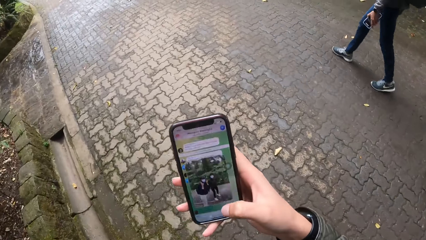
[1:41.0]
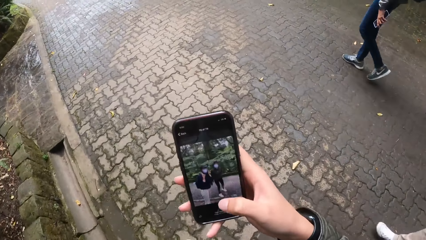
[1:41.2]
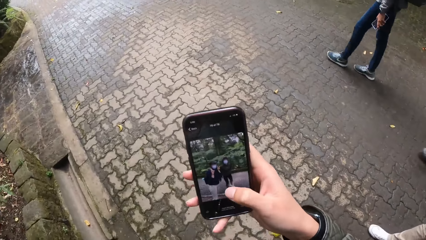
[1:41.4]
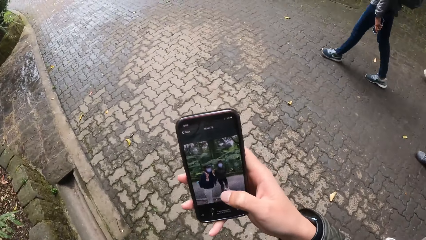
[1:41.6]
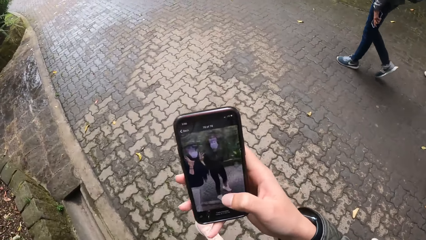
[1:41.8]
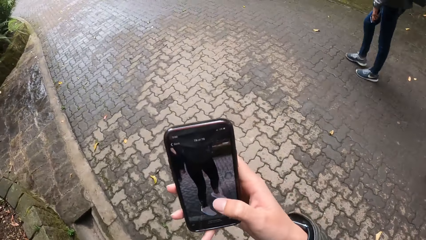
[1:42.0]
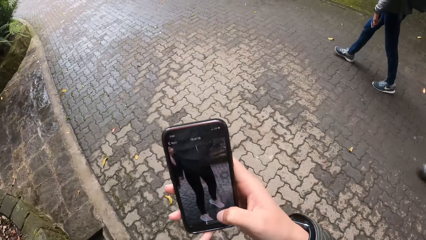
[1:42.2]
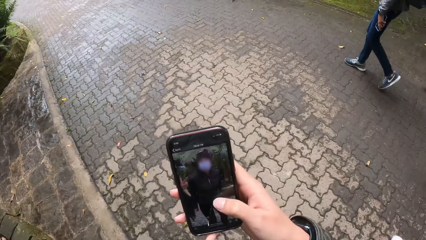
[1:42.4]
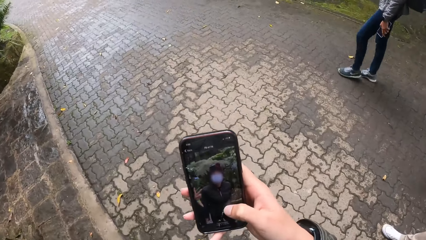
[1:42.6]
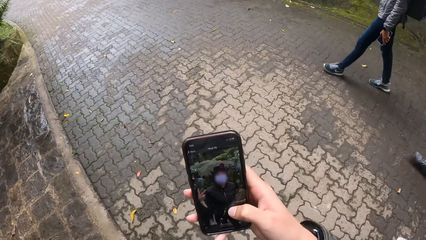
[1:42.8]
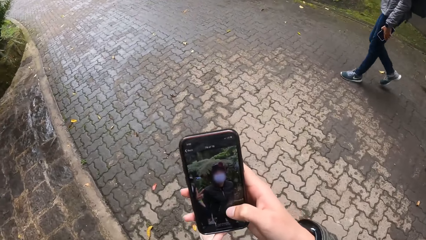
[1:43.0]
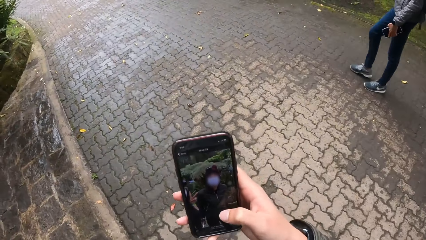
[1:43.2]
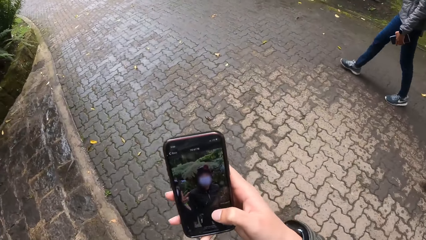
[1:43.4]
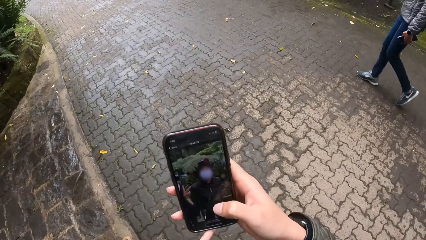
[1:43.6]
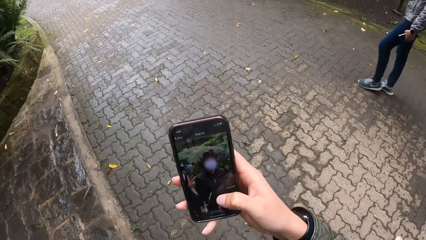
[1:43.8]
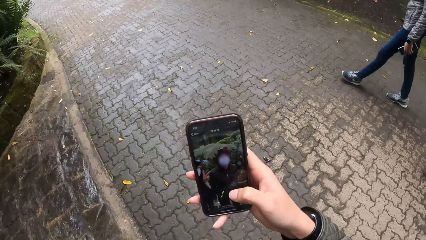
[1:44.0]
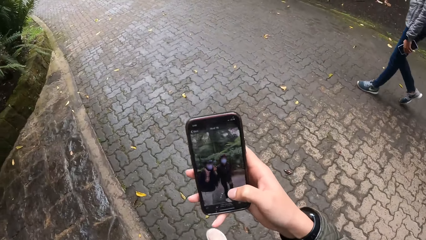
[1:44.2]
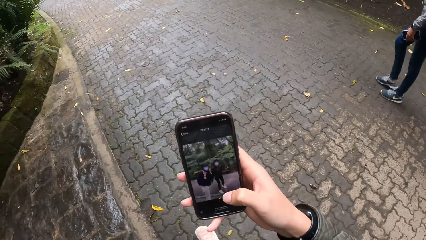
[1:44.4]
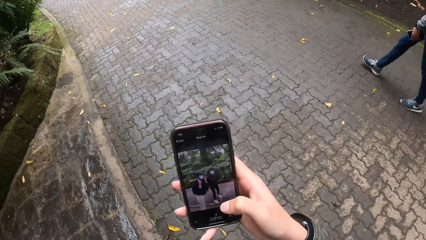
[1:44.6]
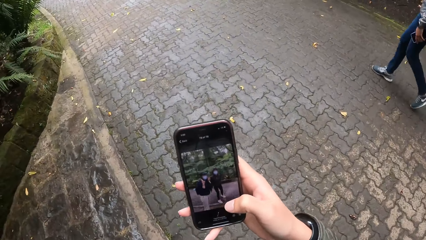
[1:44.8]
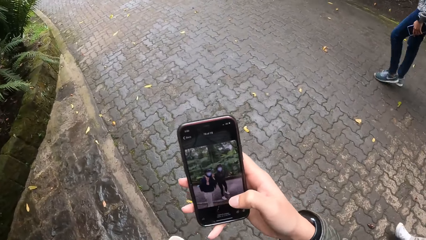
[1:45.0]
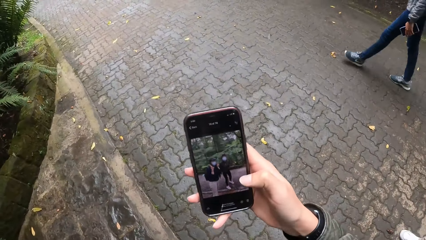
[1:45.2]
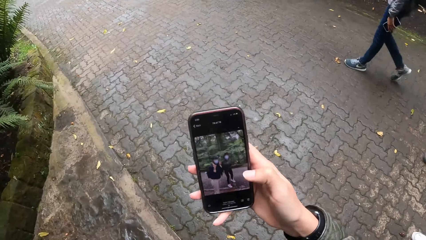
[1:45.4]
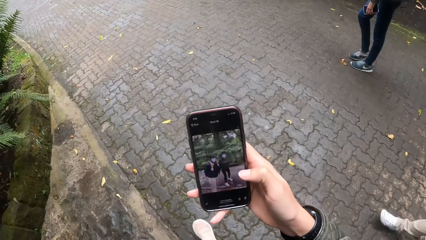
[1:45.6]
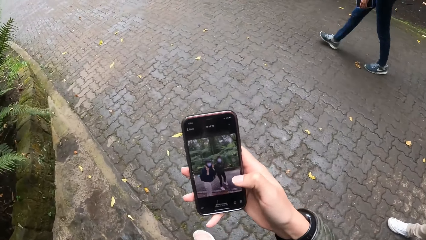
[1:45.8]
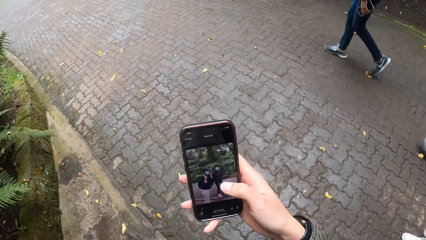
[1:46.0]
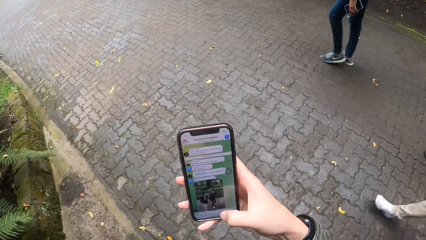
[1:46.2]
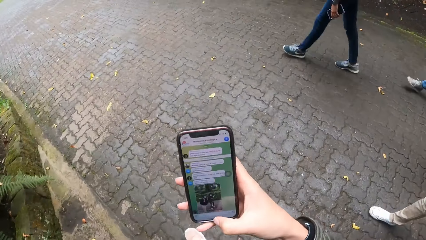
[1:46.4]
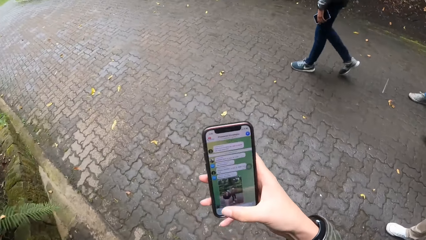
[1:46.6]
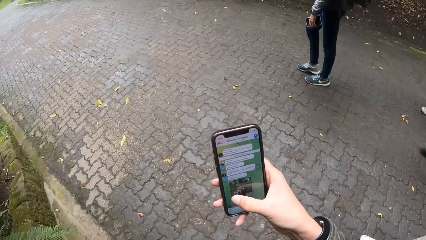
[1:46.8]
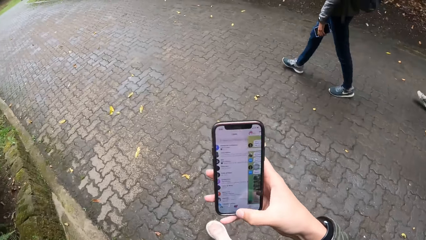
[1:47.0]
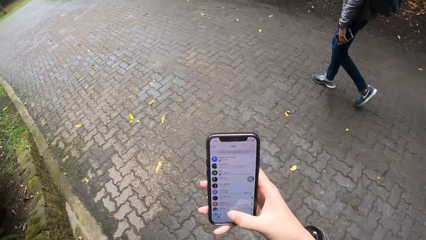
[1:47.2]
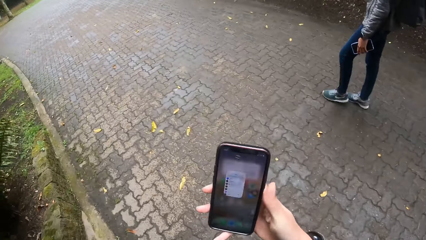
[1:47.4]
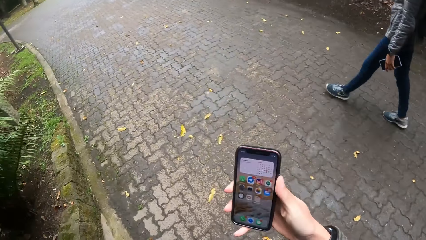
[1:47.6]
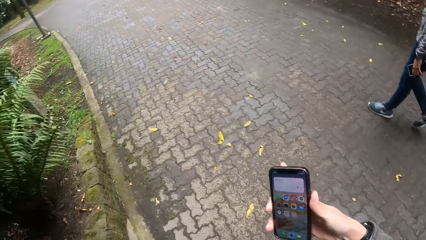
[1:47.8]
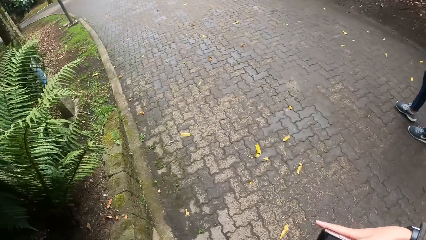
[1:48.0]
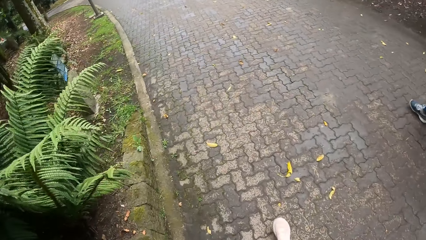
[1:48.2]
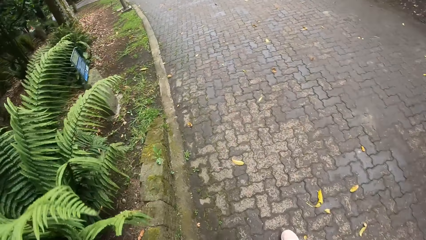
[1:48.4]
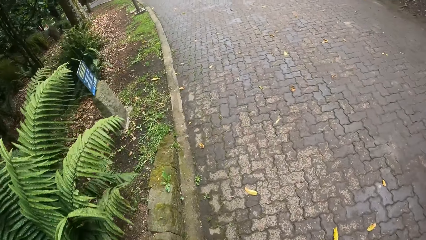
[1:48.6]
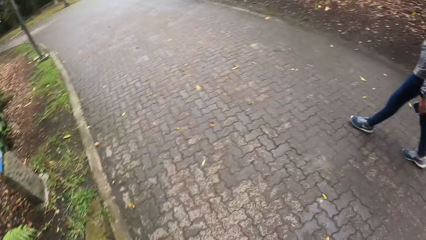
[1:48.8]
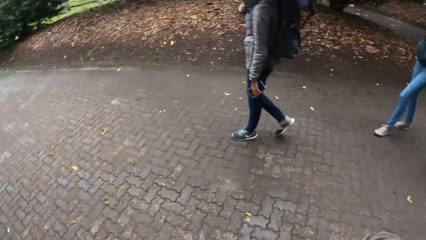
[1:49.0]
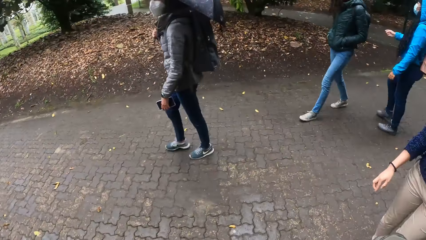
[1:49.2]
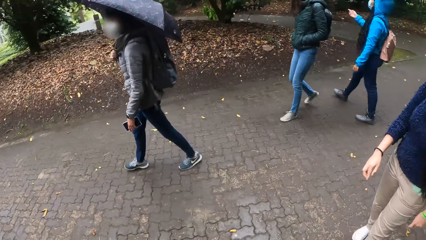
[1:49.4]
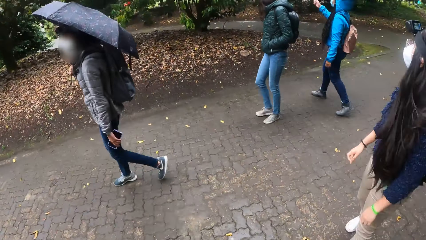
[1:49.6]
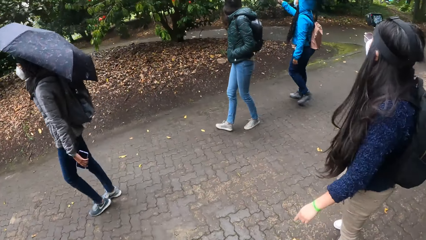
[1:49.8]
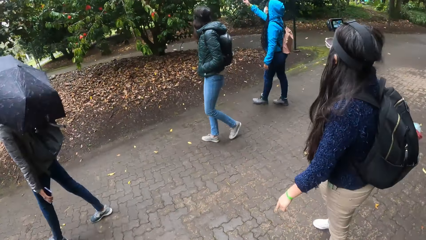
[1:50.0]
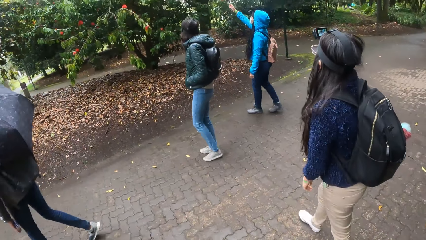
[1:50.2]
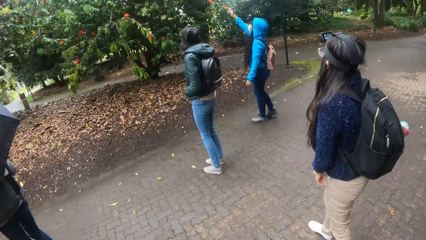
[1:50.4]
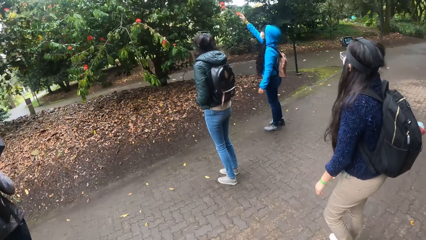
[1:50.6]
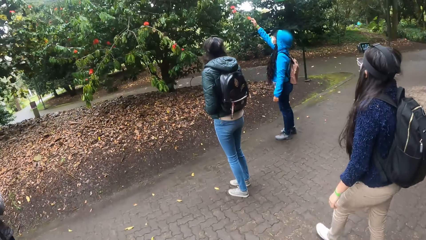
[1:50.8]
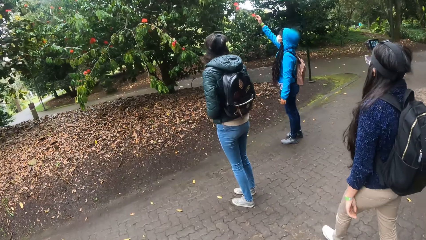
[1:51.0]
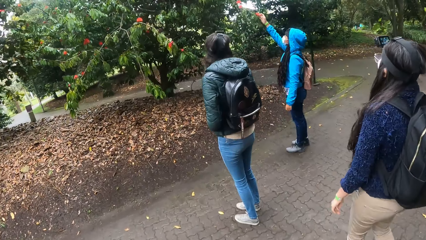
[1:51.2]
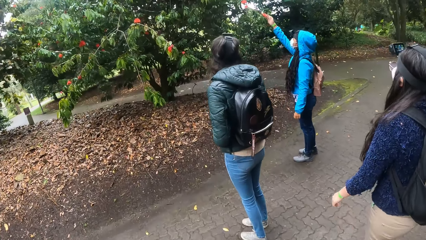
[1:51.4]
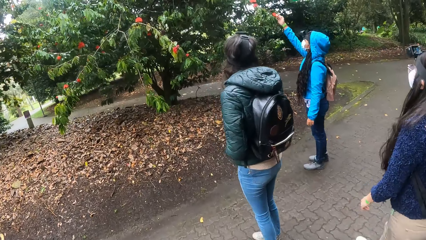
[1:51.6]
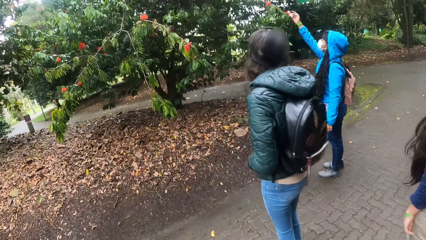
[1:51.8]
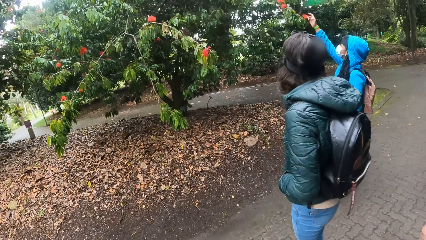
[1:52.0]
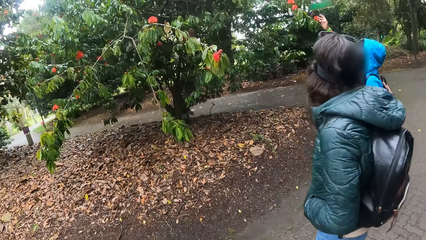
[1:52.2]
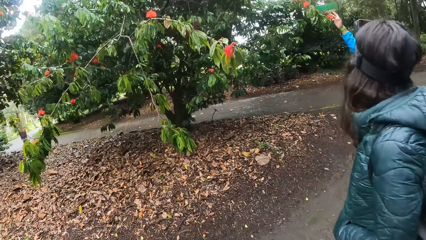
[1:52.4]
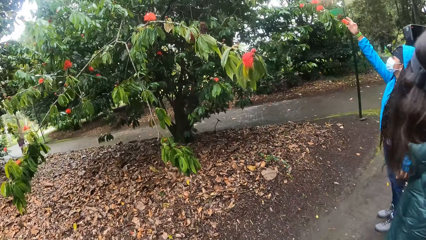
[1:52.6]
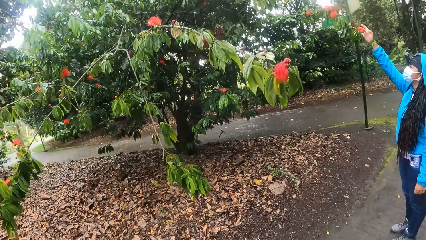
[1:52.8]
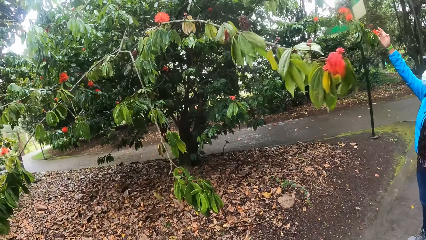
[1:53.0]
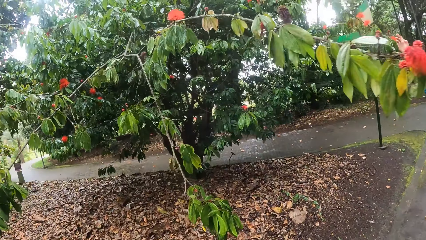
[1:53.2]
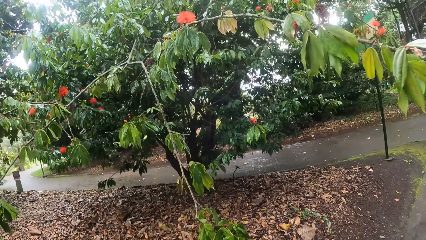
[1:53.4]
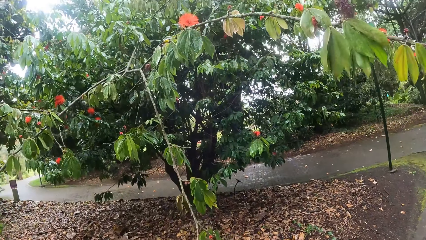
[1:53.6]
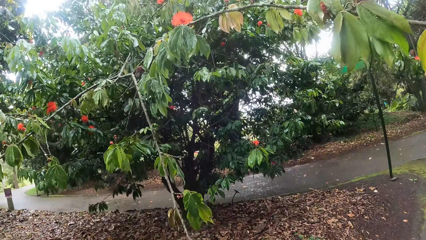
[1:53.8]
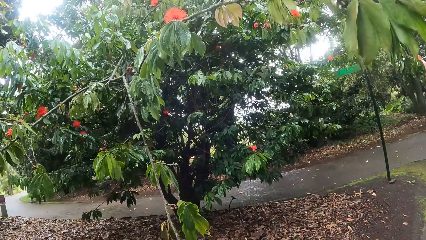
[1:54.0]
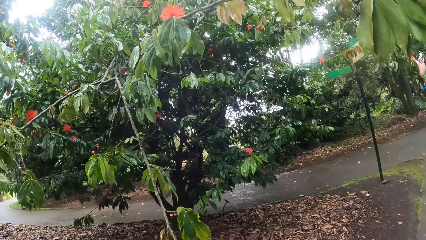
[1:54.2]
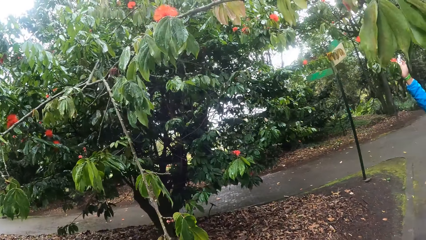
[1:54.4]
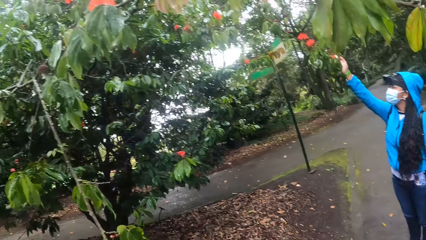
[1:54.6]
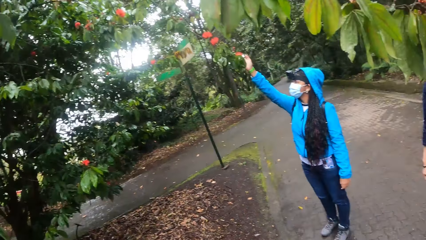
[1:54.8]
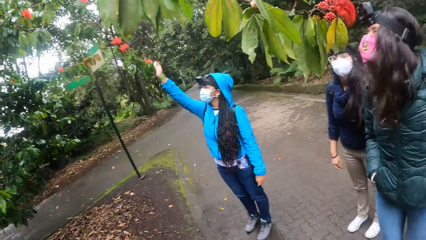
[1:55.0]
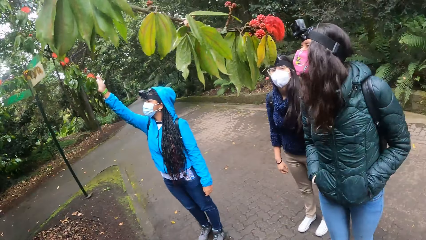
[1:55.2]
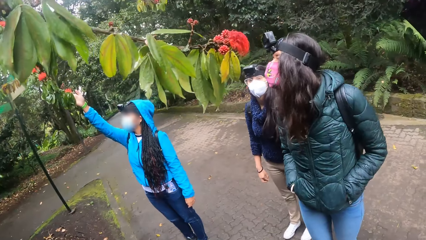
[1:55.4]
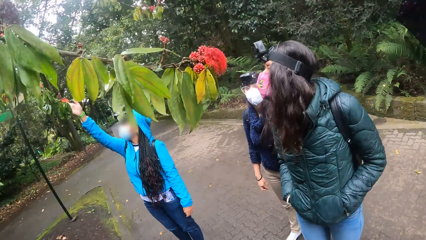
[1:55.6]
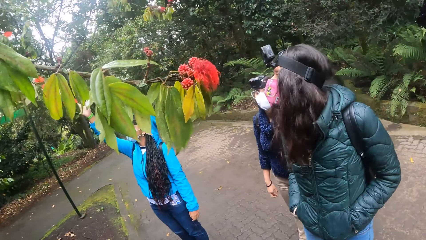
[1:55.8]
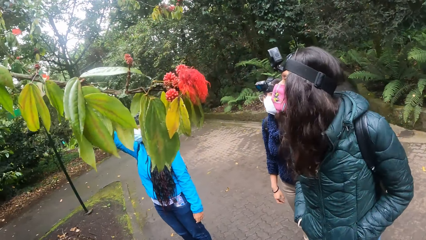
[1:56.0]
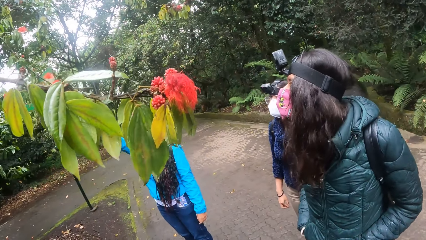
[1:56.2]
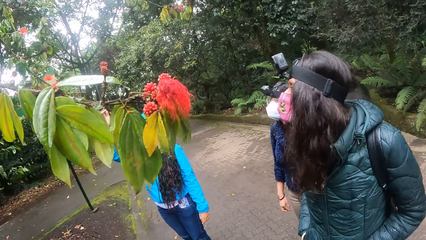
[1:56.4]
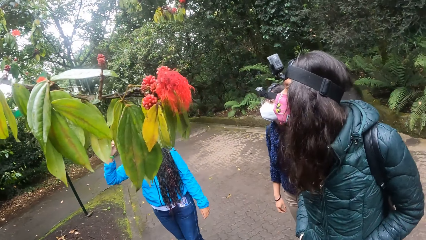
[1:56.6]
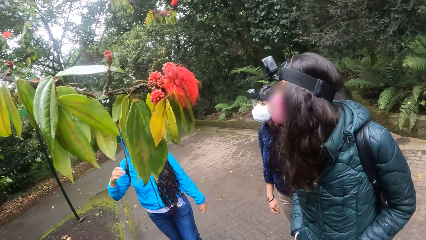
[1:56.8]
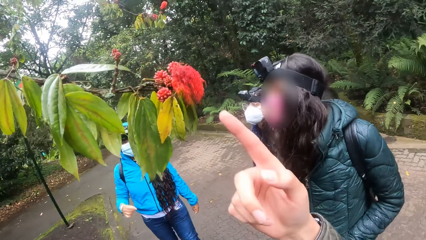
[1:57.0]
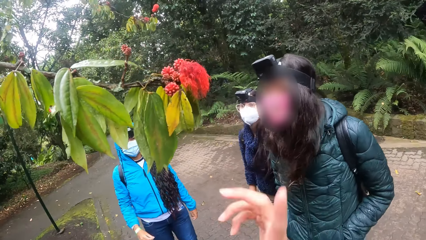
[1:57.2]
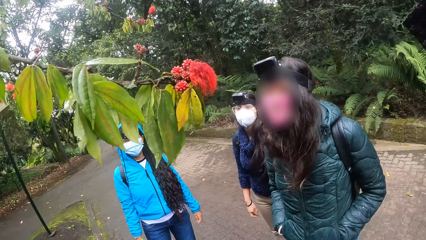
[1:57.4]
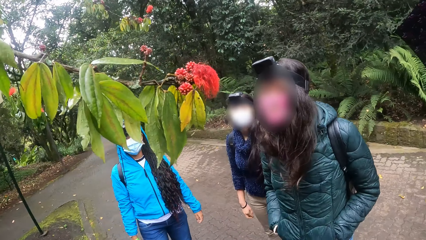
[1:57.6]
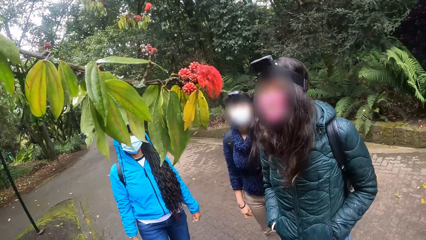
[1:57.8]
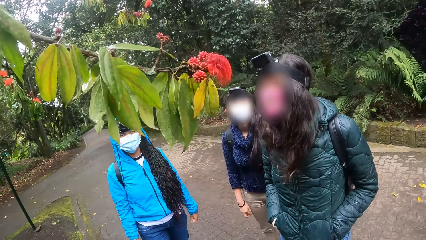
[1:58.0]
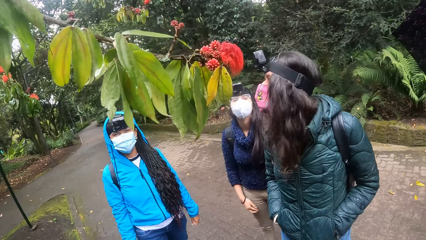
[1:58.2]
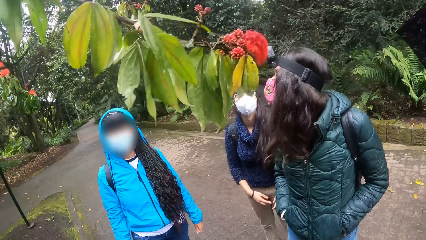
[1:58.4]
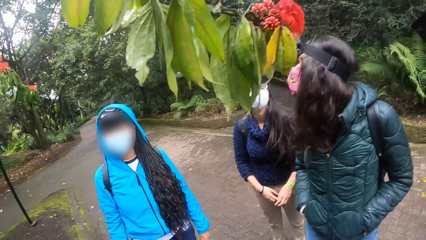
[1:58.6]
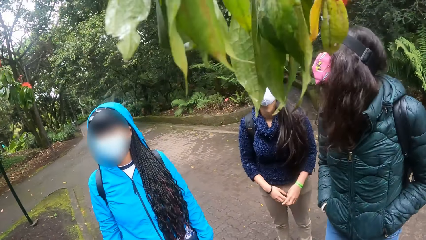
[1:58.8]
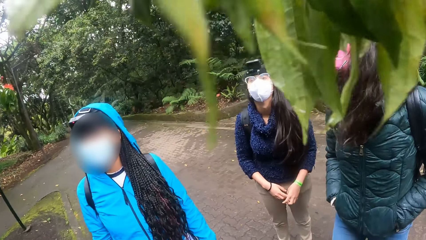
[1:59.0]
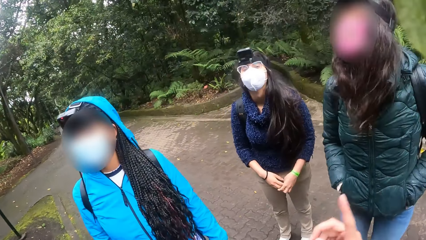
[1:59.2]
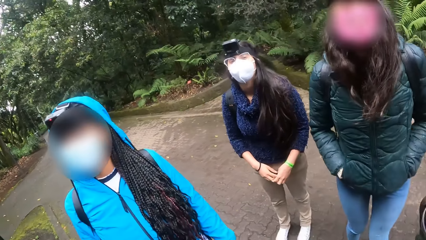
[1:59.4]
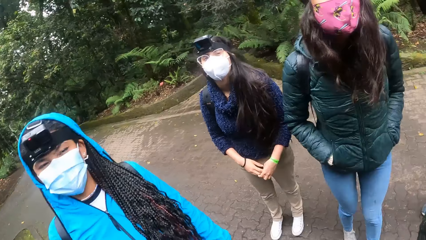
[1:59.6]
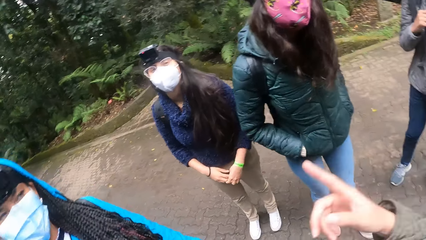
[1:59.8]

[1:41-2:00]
The camera wearer places the phone in her pocket. The woman touches a flower from a tree with her right hand. The camera wearer looks at the flowers.
